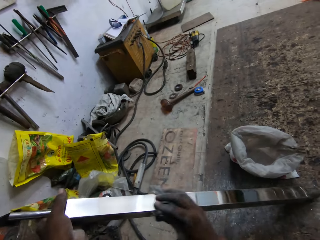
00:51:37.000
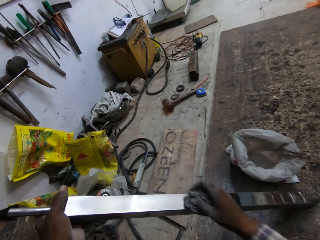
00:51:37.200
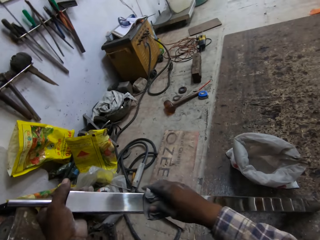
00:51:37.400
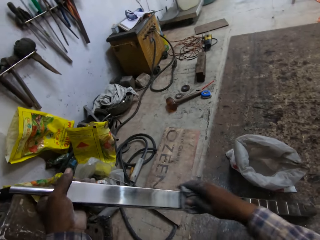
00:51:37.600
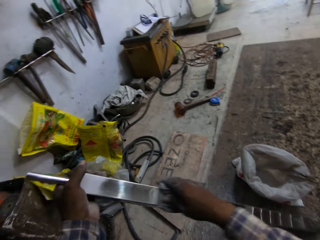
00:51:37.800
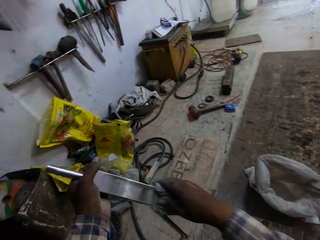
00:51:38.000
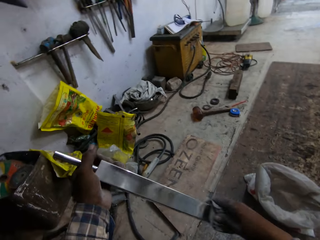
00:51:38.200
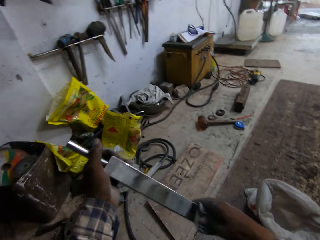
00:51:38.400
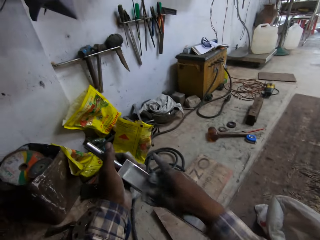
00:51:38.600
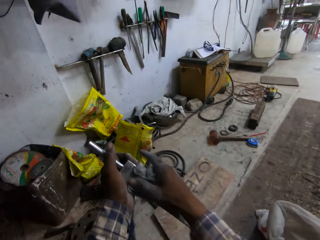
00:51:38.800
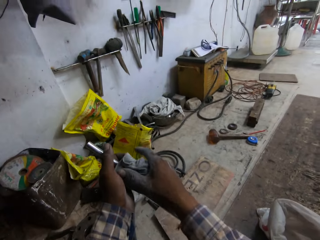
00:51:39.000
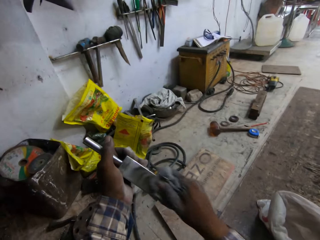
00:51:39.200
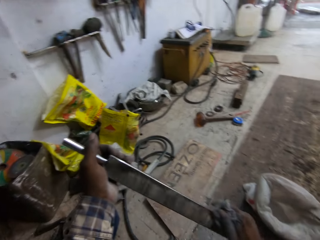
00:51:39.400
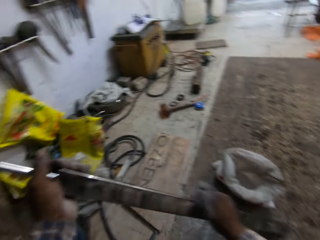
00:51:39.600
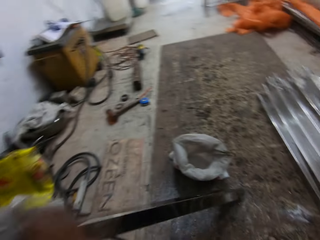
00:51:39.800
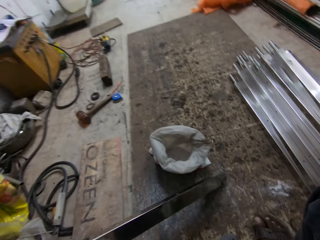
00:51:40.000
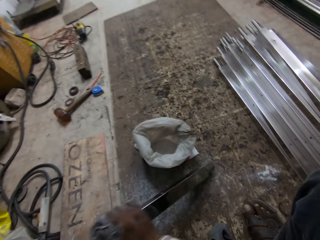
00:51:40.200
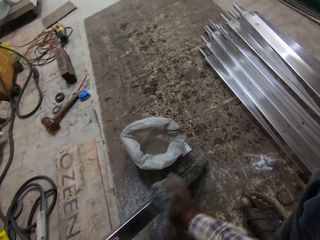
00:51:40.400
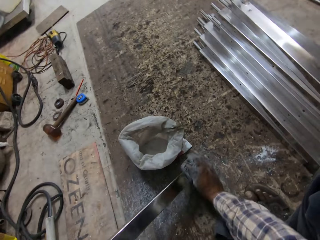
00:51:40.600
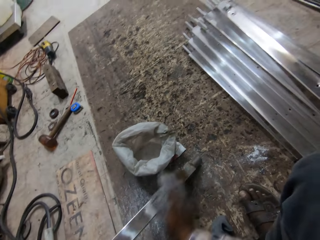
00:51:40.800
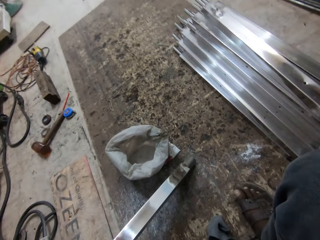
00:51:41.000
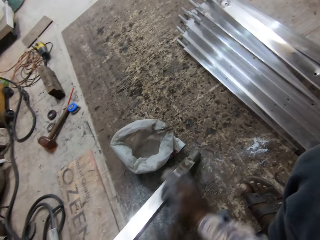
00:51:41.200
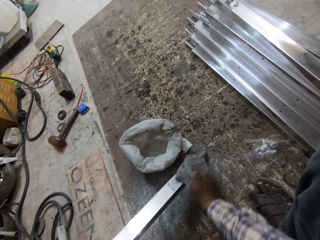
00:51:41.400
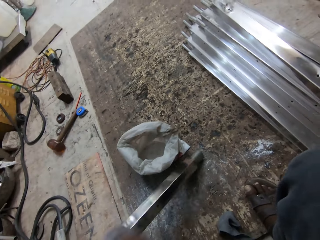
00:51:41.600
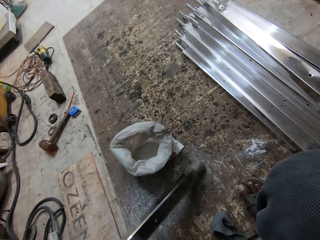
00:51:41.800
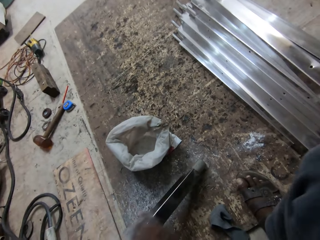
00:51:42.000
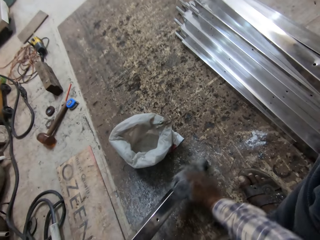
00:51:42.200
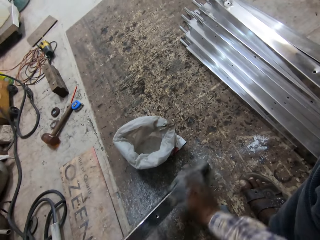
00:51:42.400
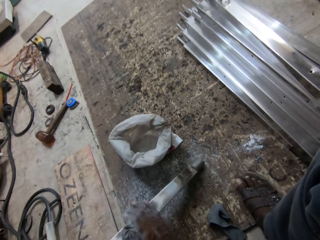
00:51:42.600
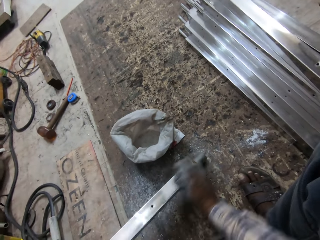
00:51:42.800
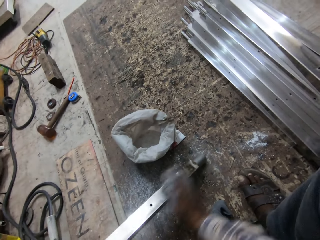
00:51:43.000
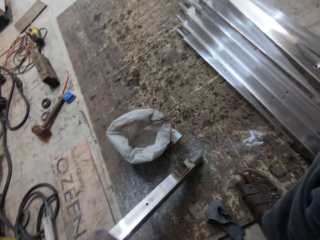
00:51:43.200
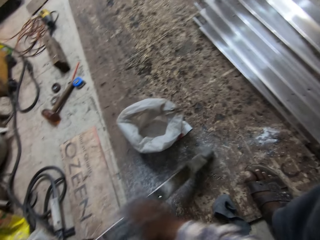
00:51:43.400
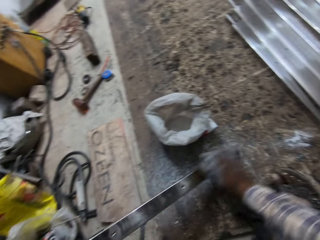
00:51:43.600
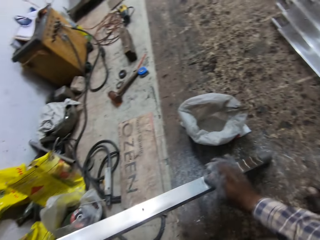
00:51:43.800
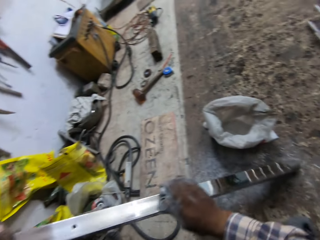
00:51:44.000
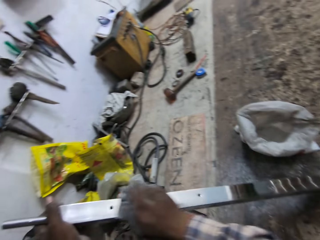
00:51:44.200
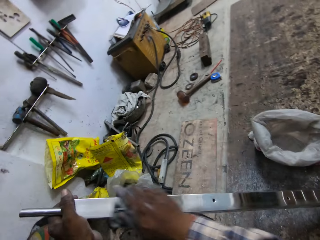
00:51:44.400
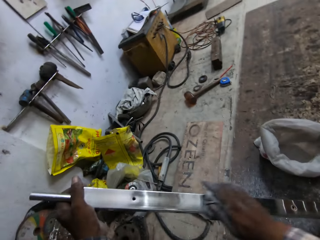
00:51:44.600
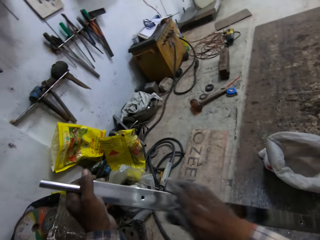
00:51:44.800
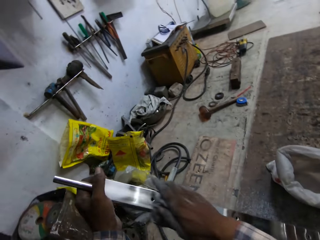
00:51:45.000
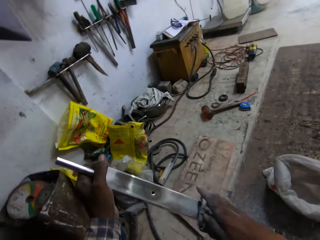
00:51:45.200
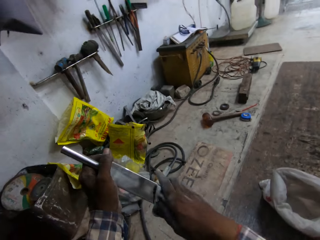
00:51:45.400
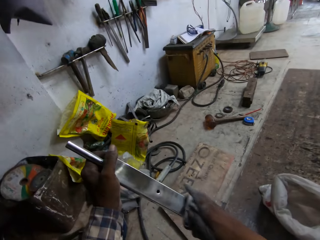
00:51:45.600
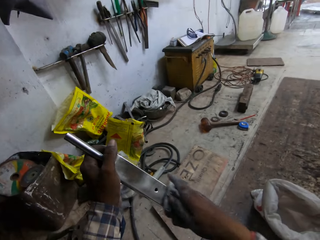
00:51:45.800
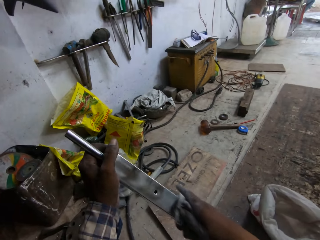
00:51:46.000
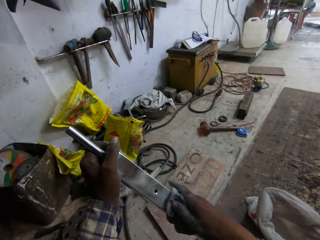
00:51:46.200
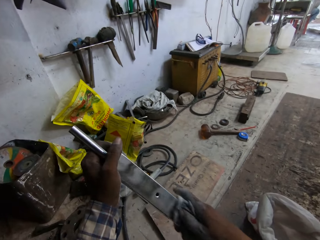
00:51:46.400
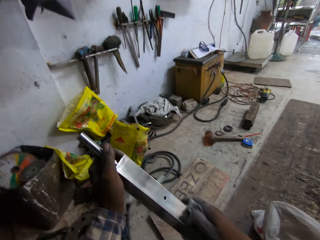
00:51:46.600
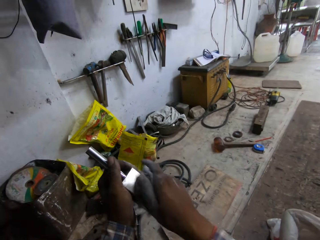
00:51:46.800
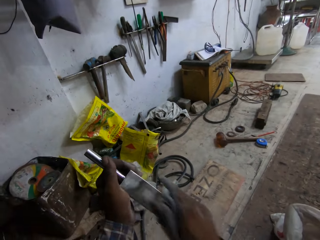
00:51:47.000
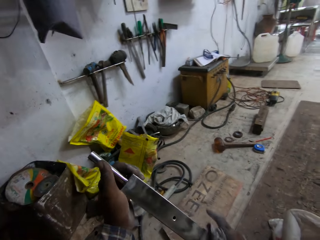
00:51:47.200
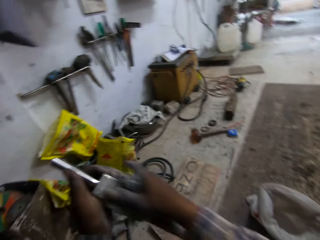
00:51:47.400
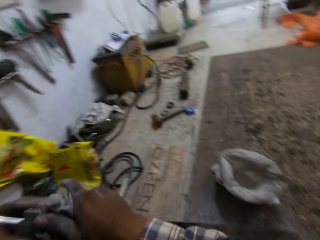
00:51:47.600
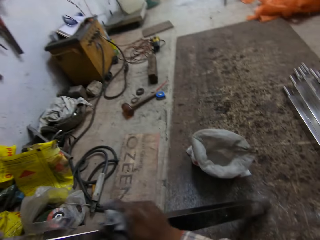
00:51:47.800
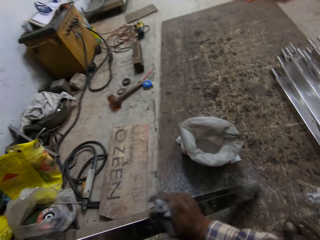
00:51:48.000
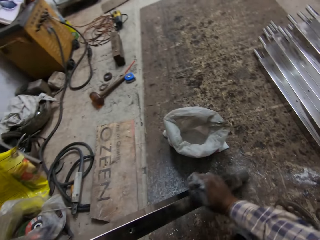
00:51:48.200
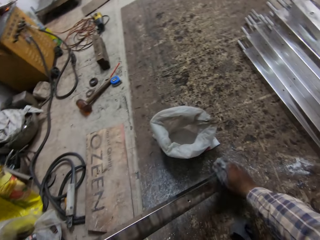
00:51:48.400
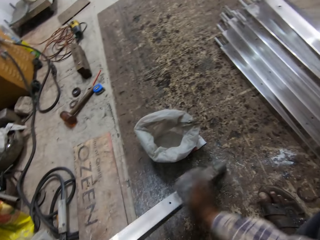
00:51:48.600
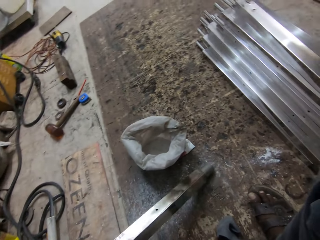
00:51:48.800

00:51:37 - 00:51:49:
The camera wearer adjusts a metal rod on the floor. They wipe the metal rod with a piece of cloth.

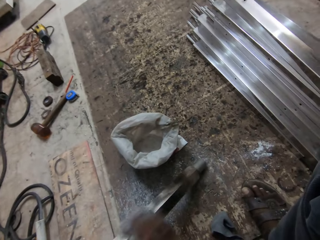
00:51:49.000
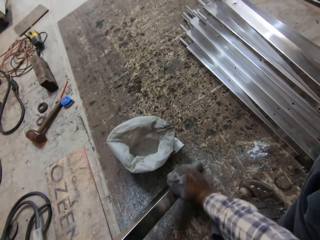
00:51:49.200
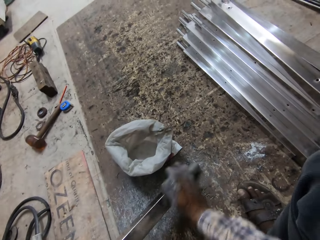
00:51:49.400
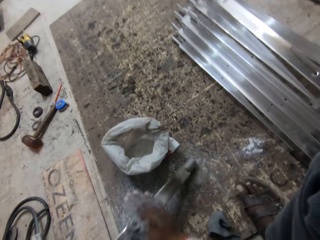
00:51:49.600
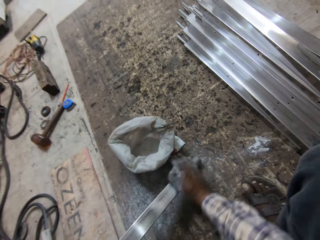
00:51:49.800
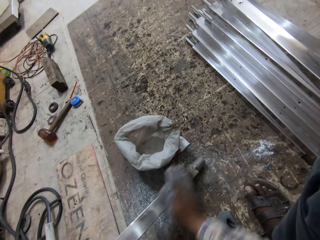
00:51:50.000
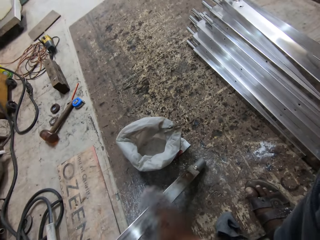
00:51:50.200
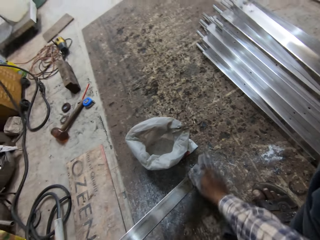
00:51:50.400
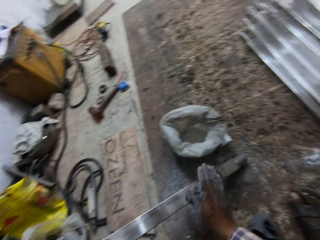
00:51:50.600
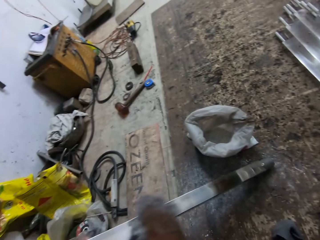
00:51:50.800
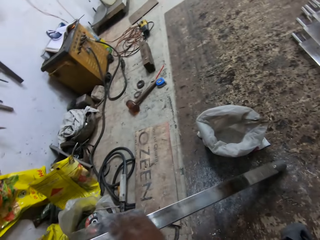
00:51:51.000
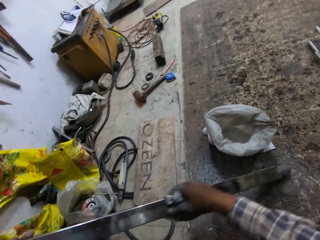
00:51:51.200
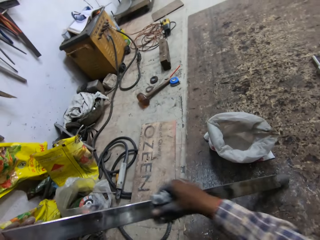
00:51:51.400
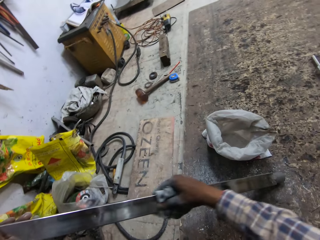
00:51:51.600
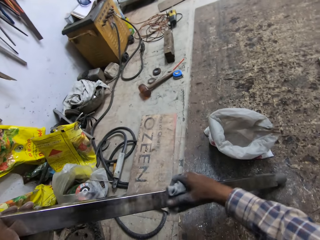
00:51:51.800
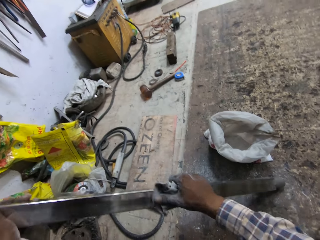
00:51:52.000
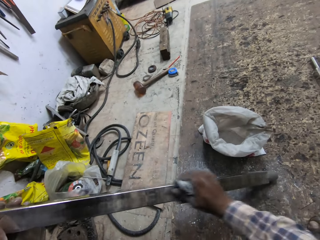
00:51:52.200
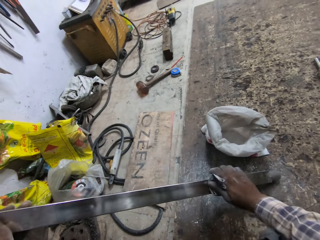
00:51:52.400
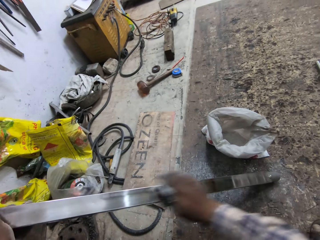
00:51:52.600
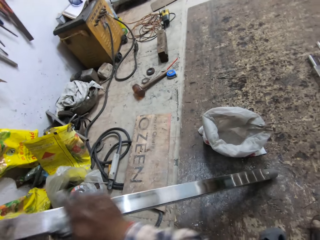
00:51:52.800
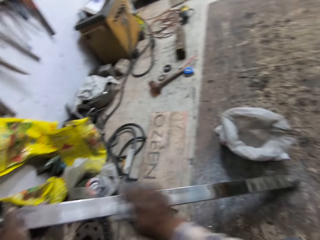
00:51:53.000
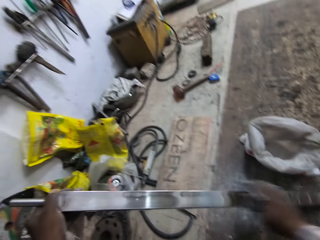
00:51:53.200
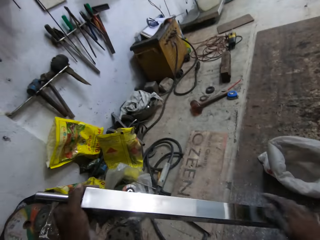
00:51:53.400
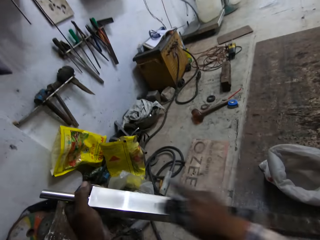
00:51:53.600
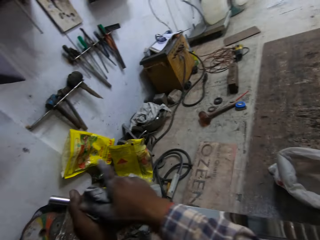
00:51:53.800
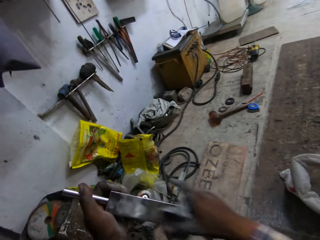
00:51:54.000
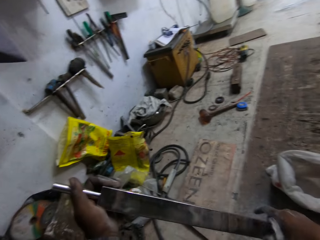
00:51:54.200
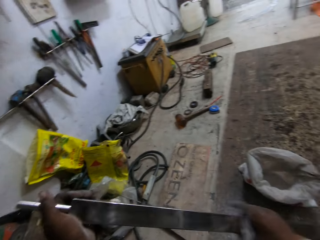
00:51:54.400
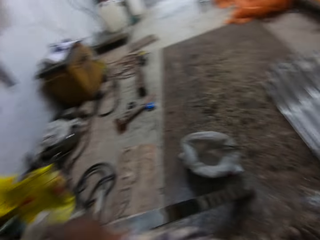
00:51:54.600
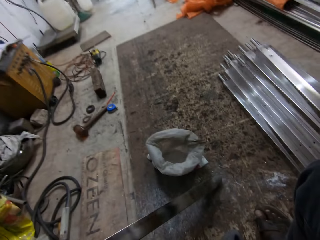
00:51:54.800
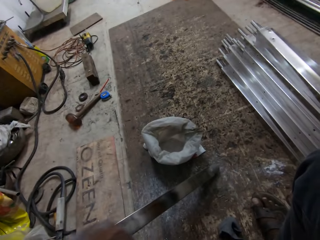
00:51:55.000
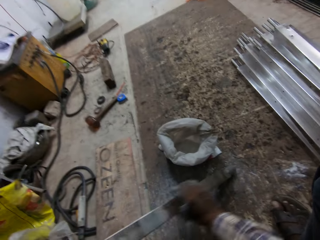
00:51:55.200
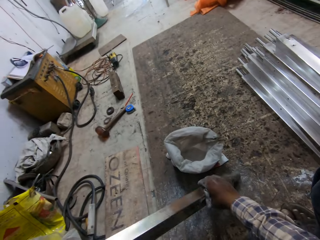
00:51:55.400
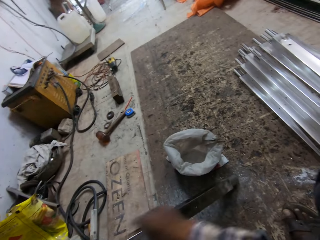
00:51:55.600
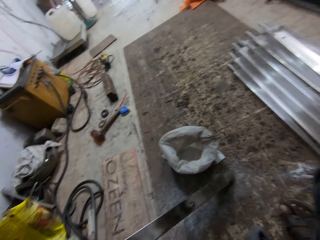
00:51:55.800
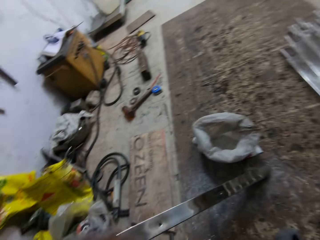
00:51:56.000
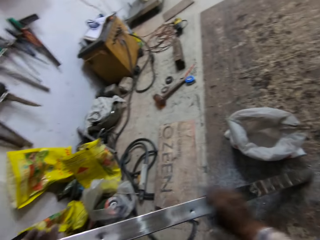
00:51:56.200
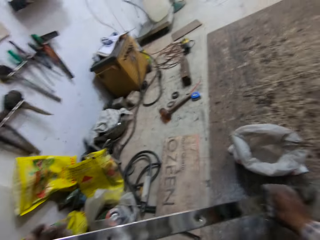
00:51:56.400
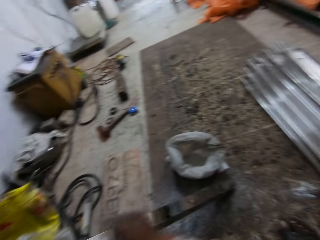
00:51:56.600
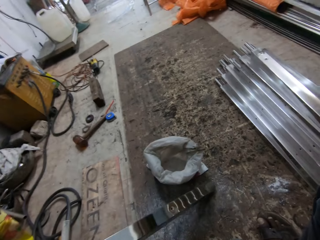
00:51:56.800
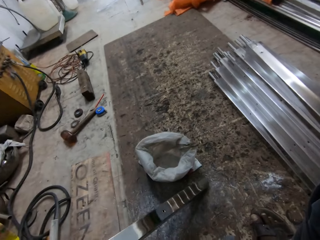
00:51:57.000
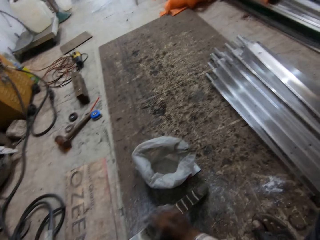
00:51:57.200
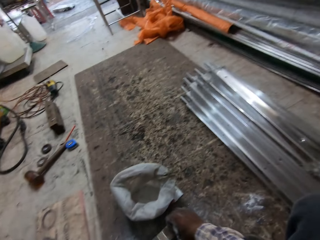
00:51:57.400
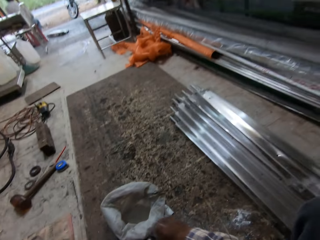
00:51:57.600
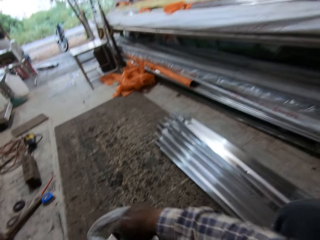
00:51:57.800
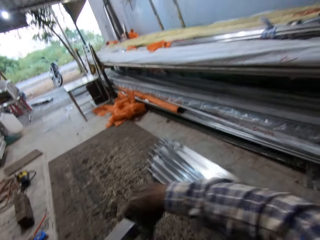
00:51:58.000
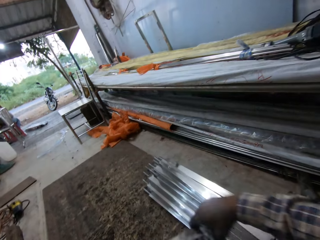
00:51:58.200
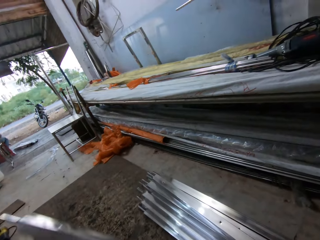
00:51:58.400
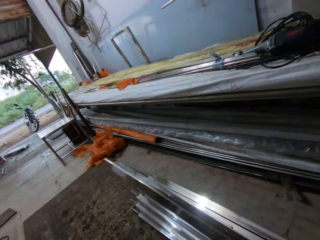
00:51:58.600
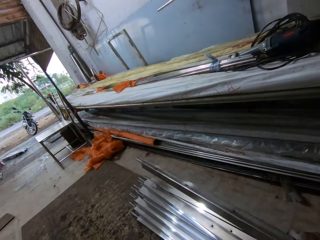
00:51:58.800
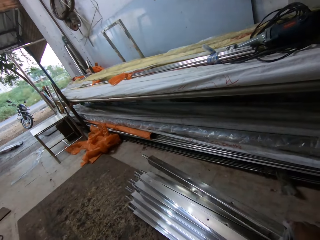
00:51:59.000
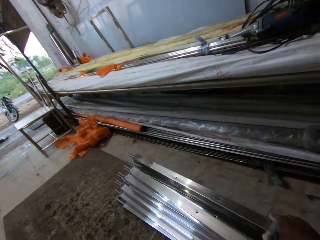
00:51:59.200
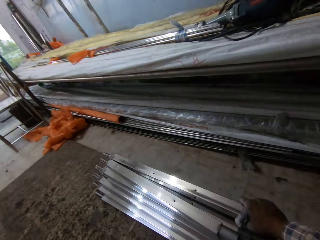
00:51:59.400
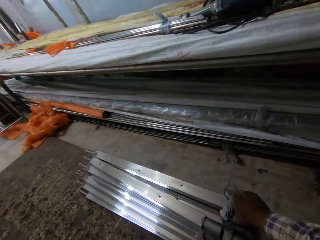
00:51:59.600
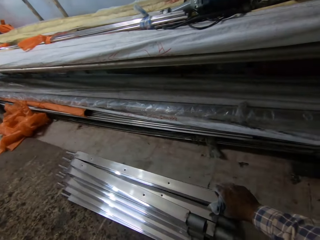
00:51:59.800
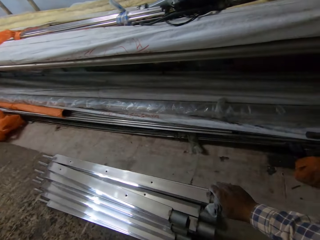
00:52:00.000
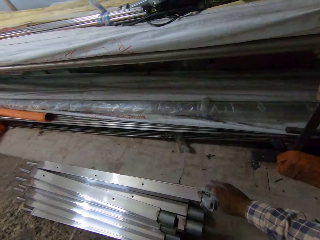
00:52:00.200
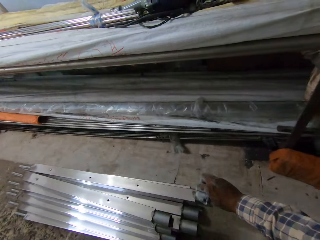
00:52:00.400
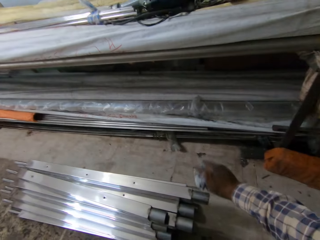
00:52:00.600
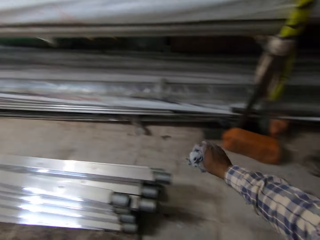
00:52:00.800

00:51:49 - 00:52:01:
The camera wearer drops the iron rod on the iron rods with his right hand.
